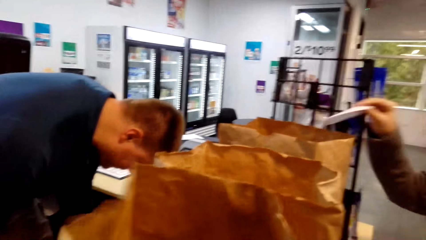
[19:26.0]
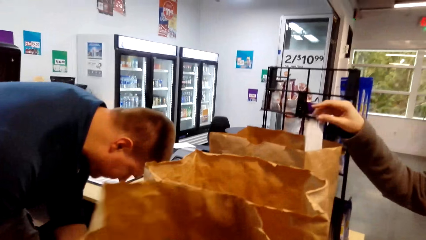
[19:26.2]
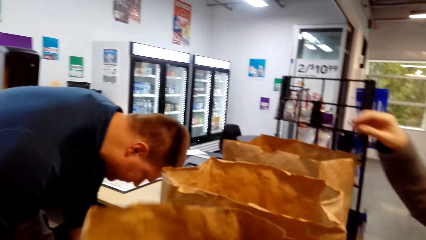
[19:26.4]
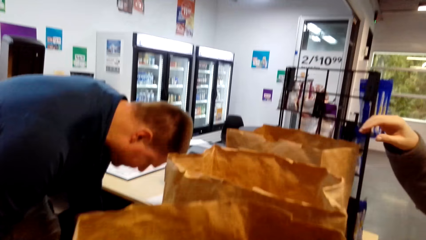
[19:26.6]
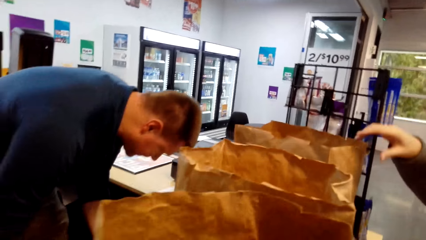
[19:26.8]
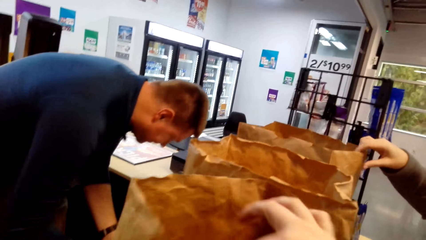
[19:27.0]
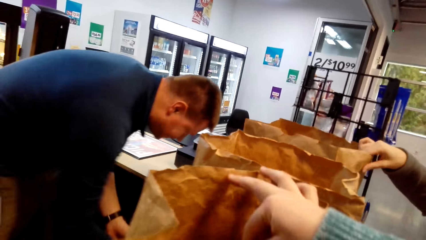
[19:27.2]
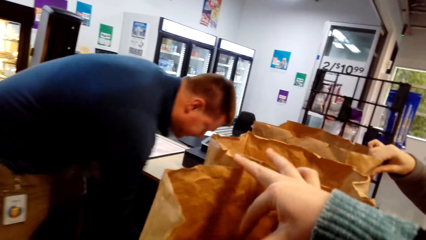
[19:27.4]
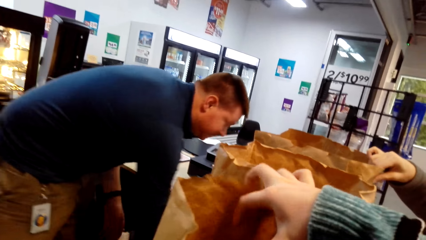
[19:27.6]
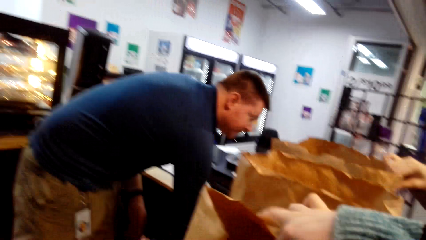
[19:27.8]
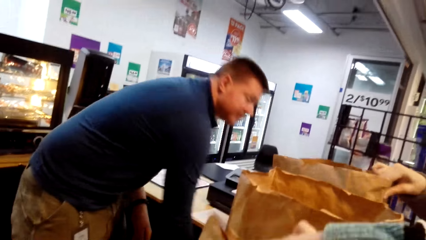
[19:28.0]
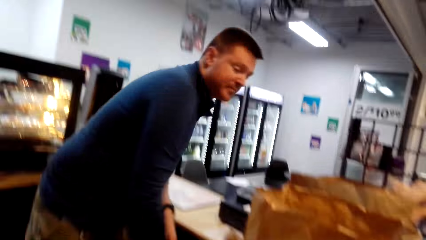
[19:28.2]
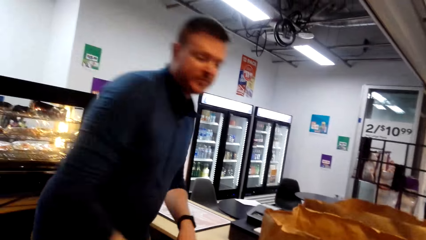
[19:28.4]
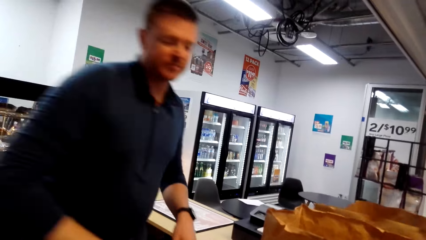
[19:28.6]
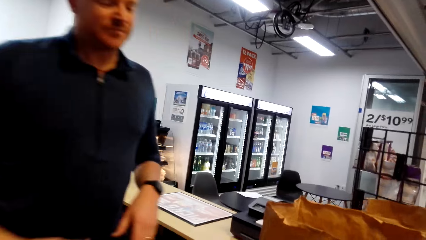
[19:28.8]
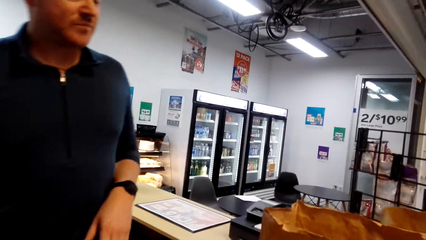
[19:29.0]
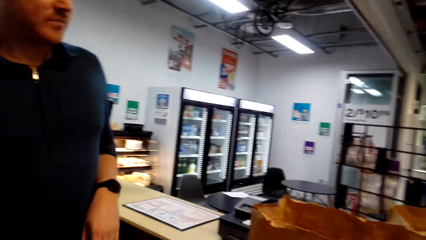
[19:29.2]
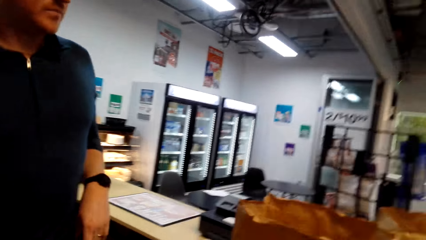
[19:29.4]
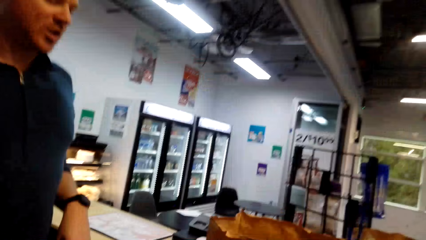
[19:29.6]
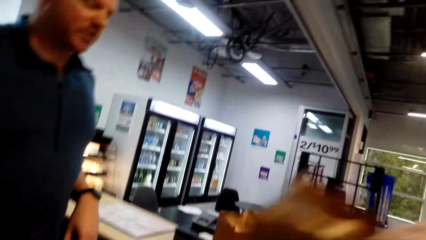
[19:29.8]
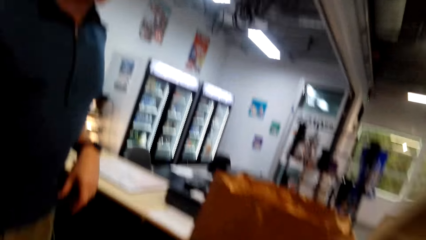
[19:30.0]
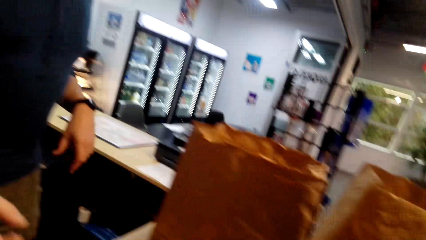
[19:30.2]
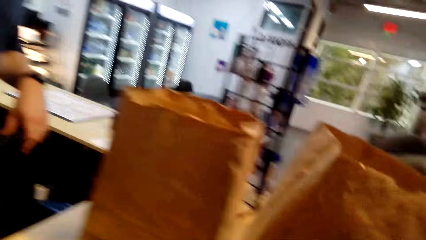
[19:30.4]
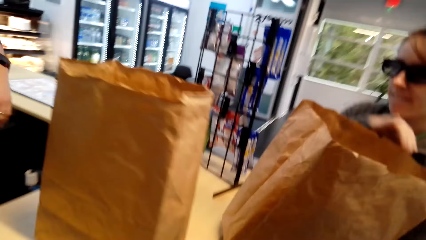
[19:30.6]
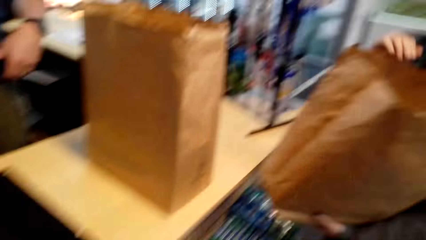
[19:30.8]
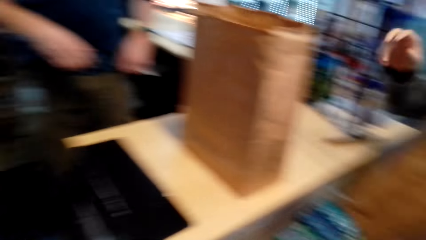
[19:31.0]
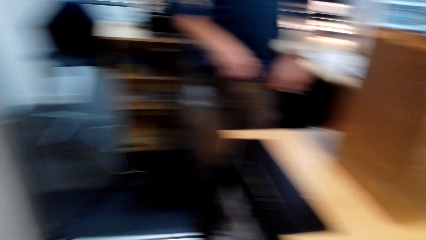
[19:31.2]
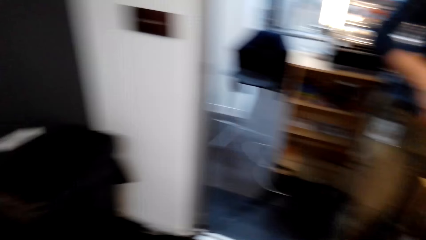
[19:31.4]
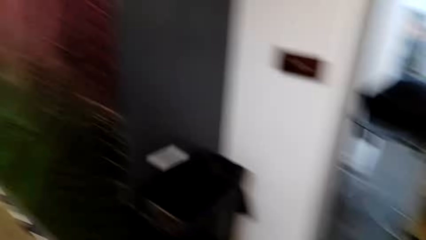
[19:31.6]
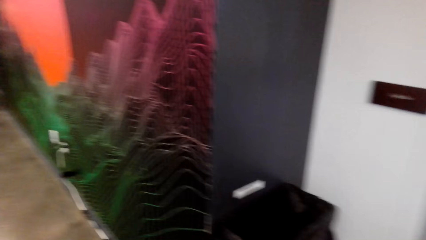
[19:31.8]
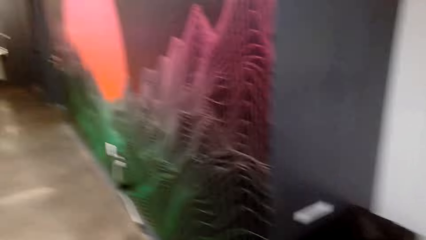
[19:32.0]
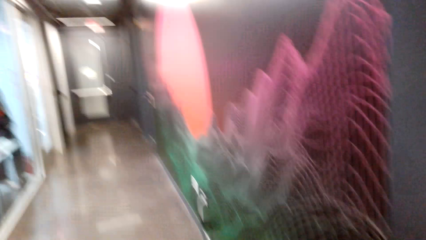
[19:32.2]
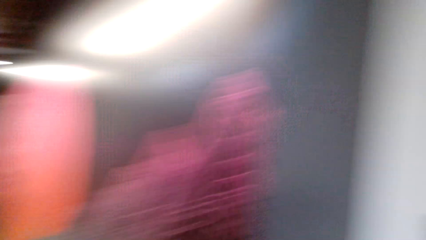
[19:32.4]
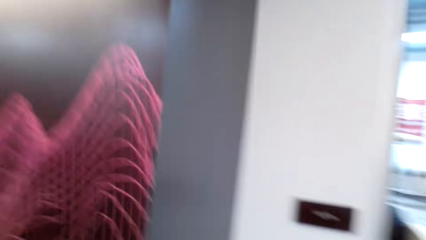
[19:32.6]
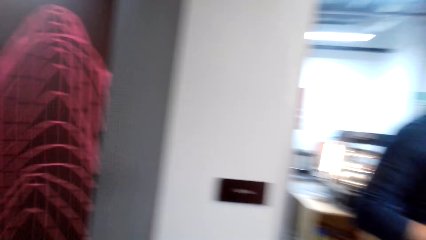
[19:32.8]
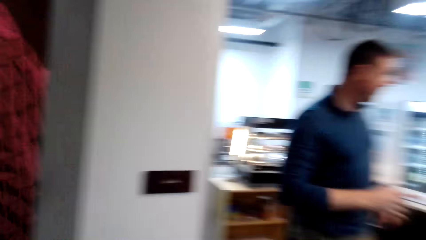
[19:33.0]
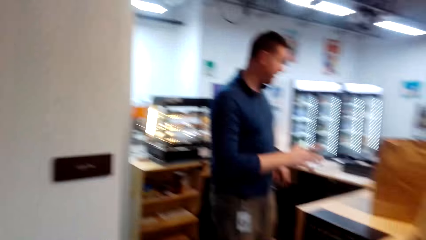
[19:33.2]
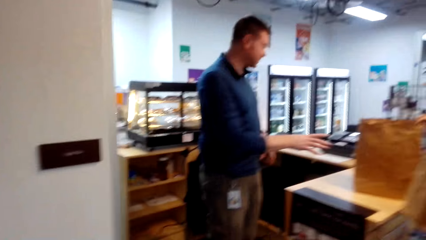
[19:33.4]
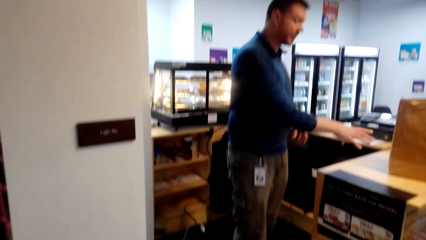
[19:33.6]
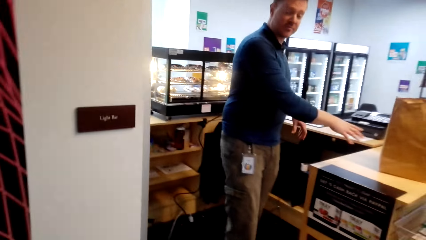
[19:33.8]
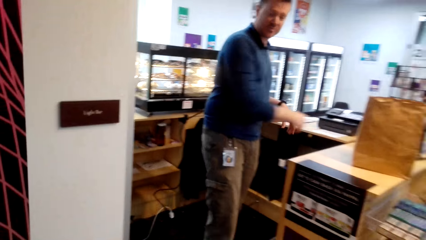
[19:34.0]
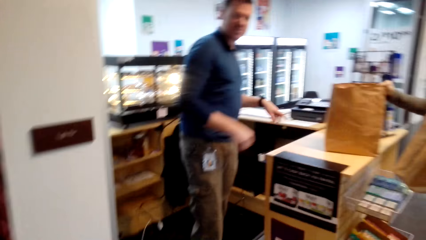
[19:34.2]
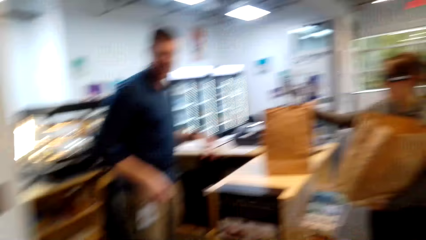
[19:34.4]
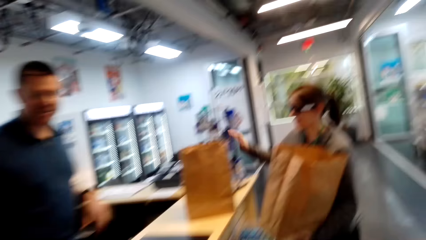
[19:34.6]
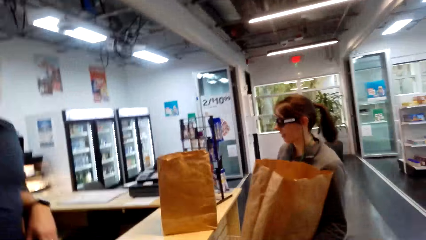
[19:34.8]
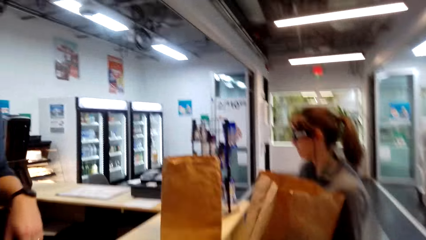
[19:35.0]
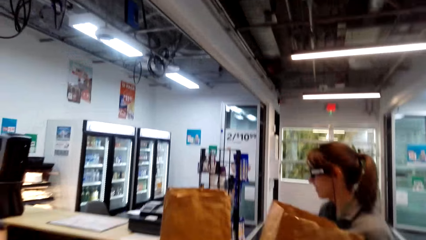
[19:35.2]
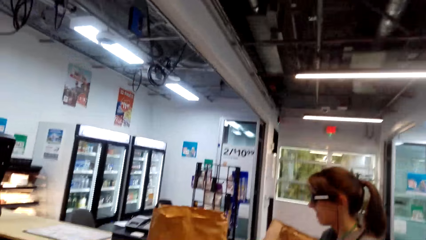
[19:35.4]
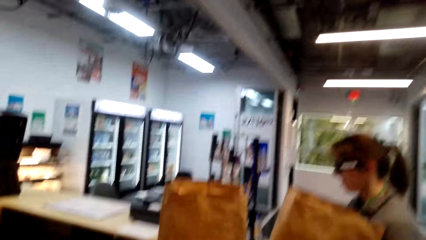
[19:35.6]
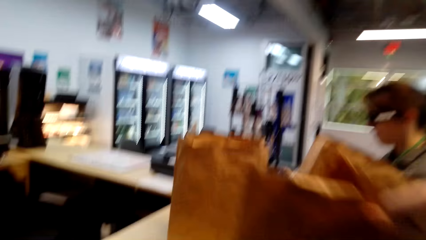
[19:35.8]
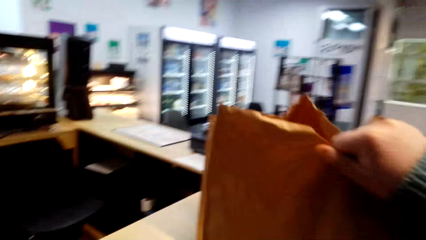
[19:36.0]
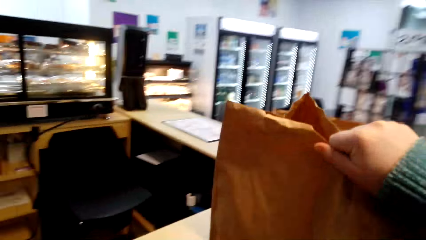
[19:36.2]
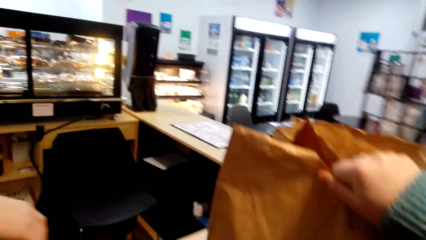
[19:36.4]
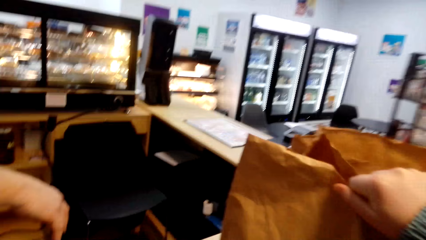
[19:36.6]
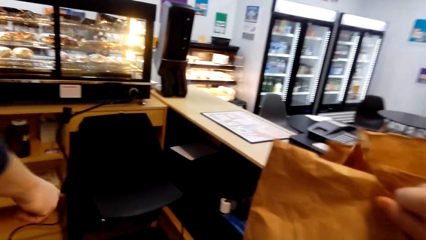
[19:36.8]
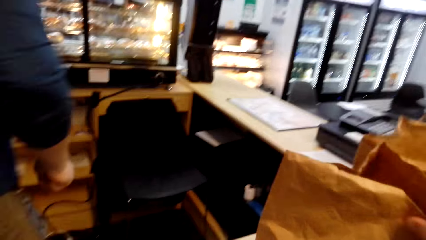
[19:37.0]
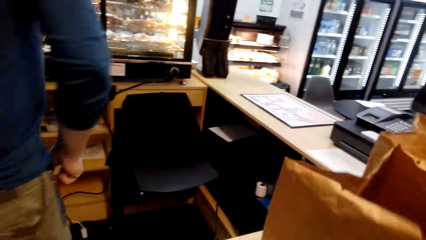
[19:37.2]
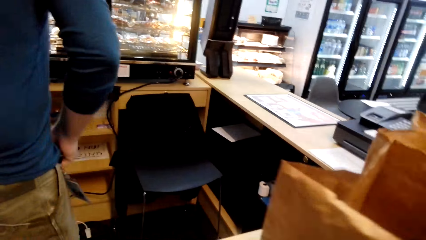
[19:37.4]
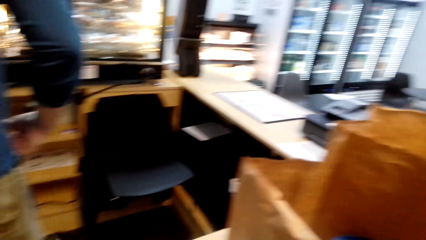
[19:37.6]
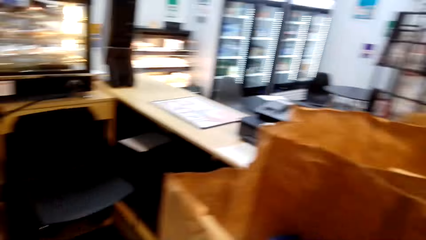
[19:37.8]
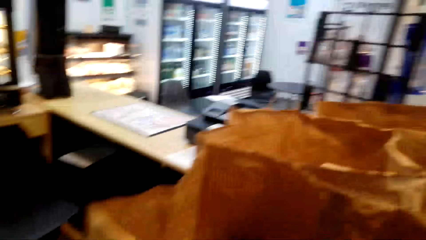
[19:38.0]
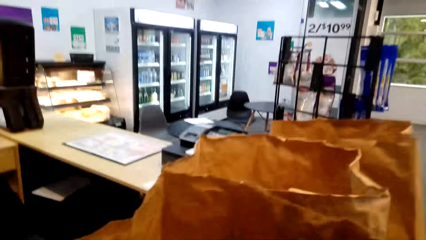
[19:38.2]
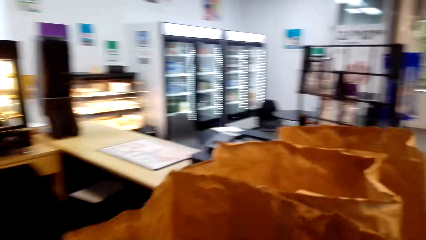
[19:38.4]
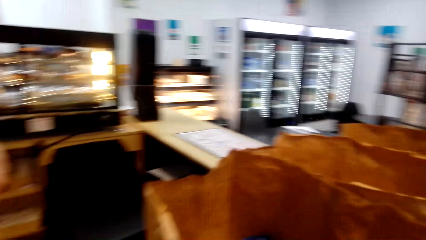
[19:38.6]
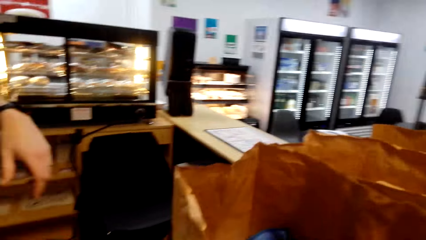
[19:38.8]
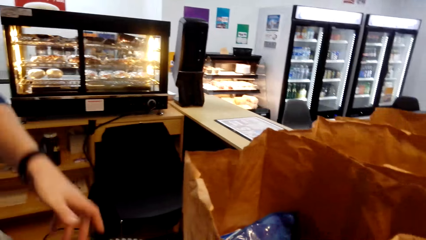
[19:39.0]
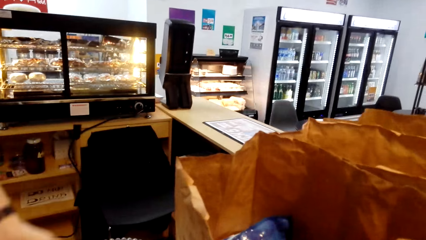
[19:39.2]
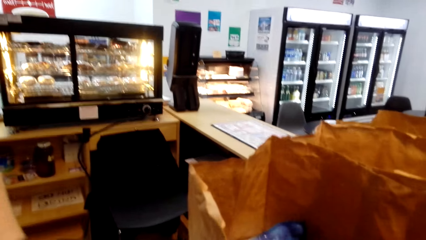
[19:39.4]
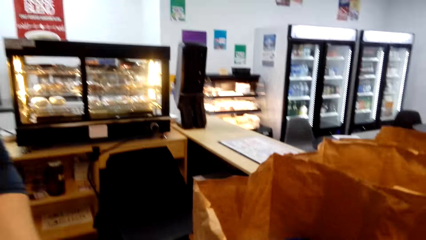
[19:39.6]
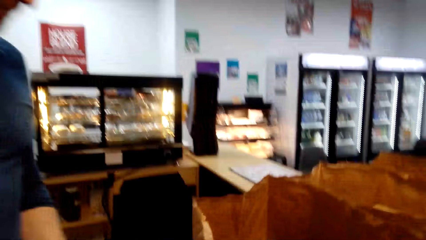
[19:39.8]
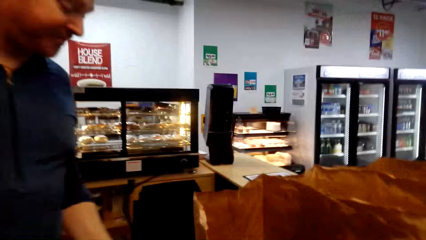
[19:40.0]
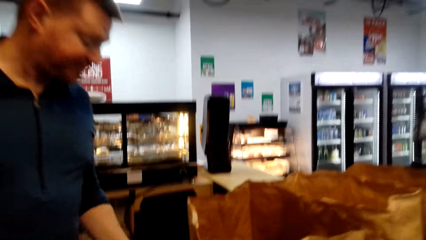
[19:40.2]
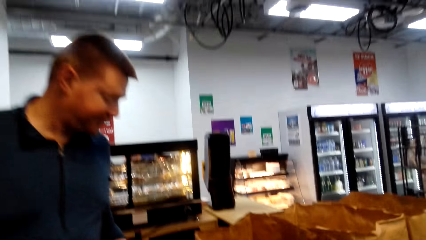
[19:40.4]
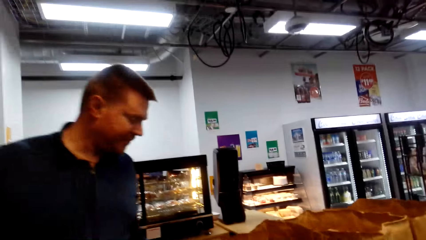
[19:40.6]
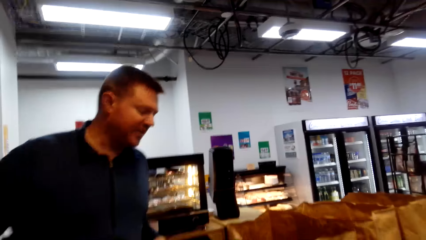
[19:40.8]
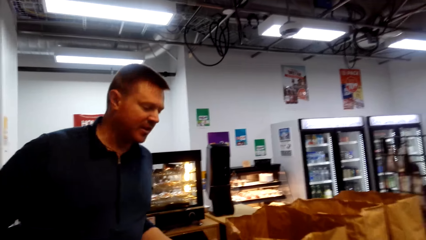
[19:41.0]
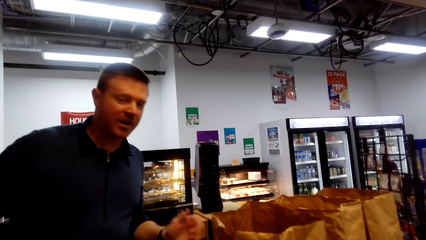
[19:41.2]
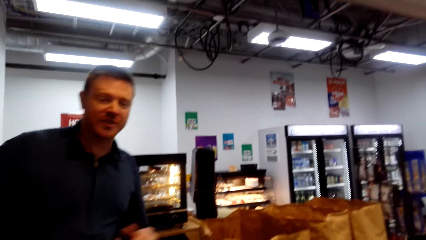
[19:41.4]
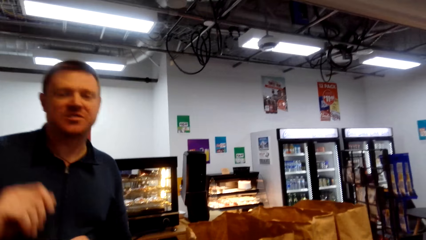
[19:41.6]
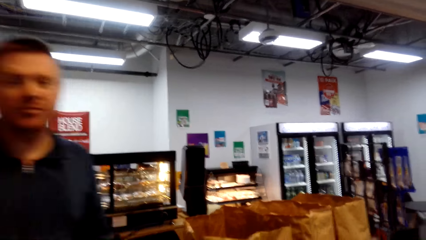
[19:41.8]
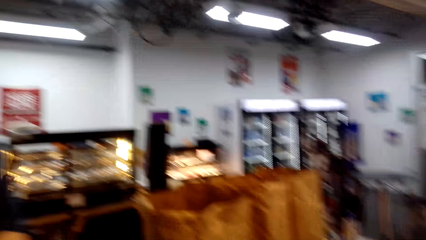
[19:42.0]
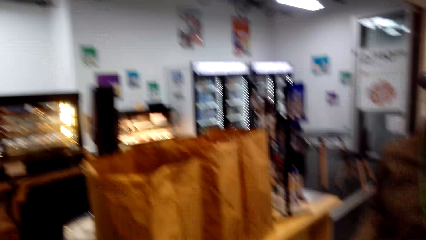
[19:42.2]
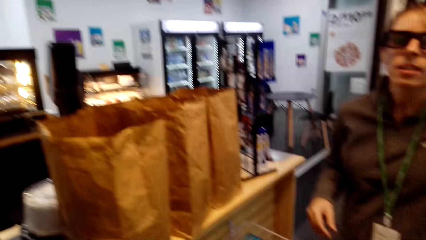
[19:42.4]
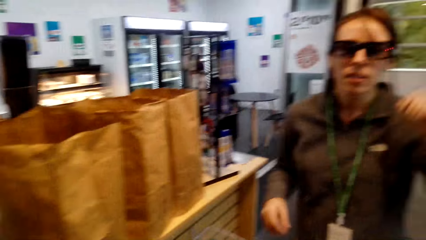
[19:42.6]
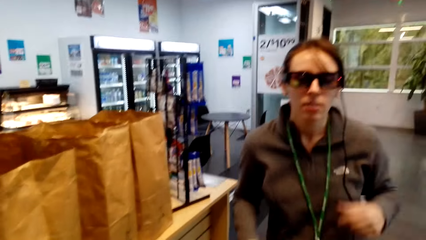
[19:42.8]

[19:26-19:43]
The woman puts the card inside the shopping bag. The camera wearer picks up a brown shopping bag from the counter. The woman picks up a brown shopping bag from the counter. The camera wearer walks around and puts the brown shopping bag on the counter.
